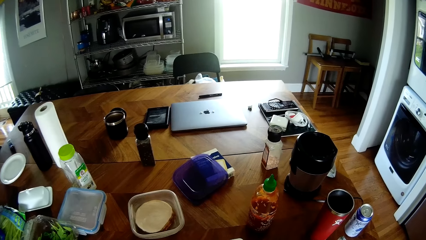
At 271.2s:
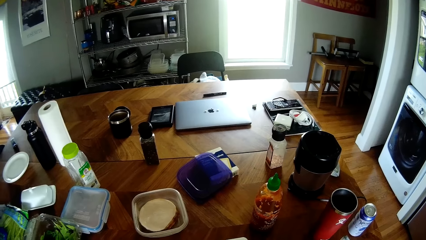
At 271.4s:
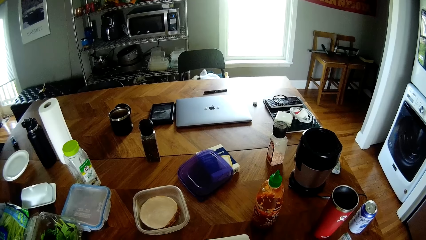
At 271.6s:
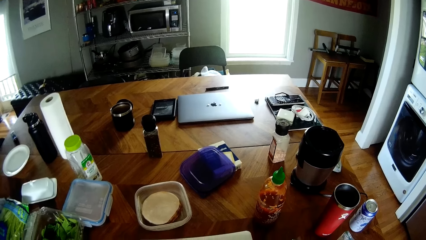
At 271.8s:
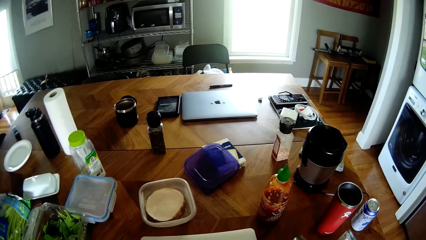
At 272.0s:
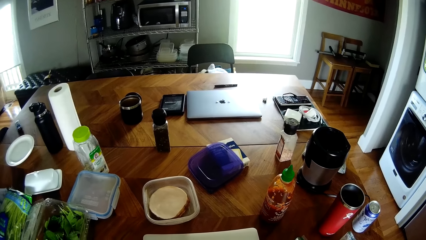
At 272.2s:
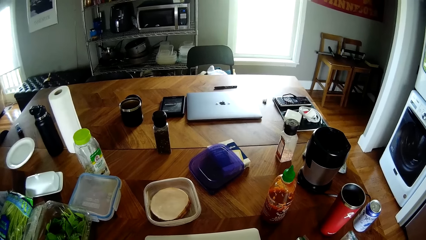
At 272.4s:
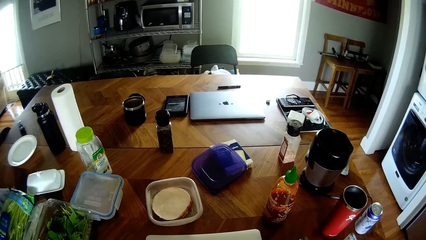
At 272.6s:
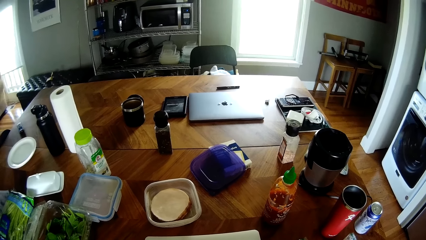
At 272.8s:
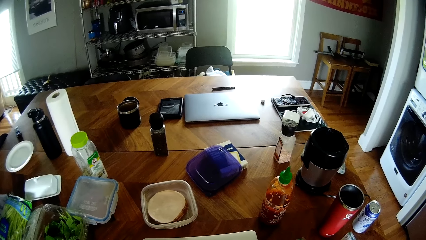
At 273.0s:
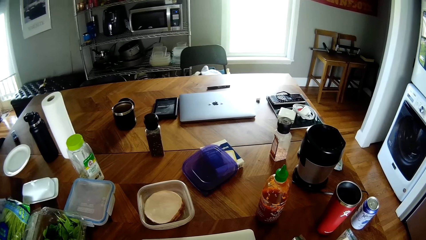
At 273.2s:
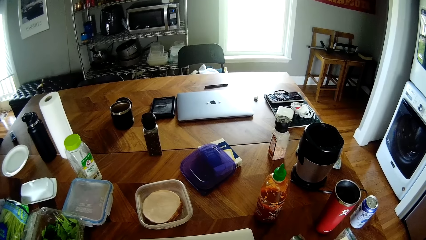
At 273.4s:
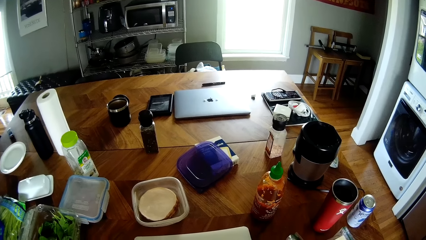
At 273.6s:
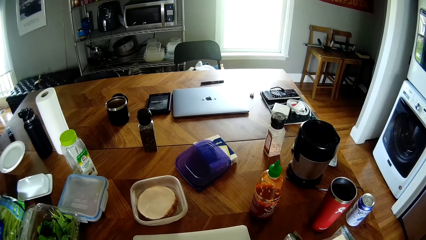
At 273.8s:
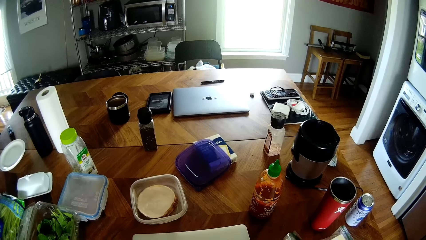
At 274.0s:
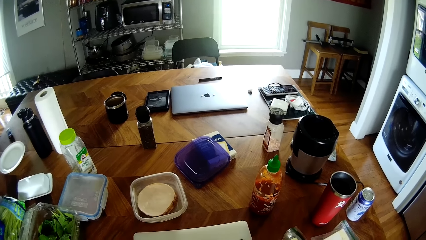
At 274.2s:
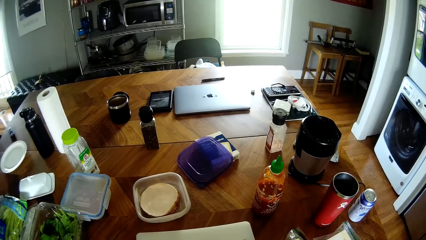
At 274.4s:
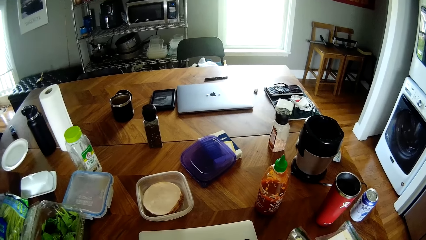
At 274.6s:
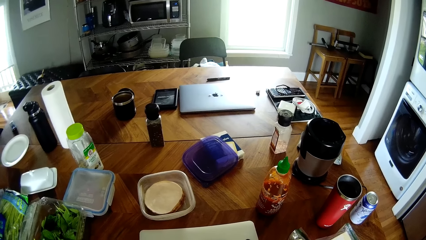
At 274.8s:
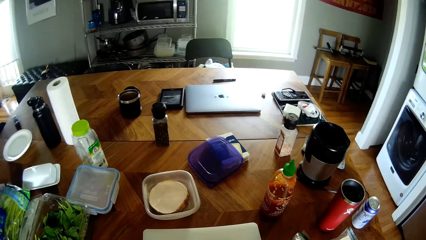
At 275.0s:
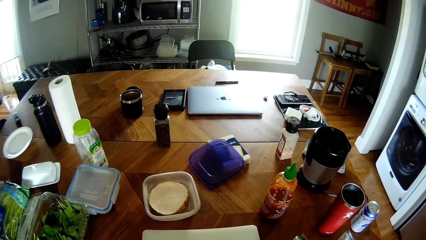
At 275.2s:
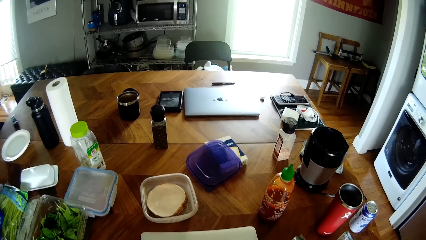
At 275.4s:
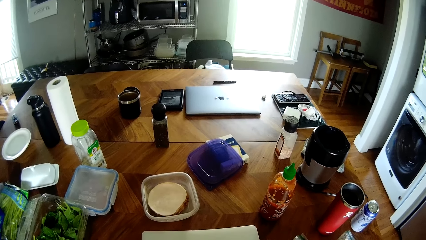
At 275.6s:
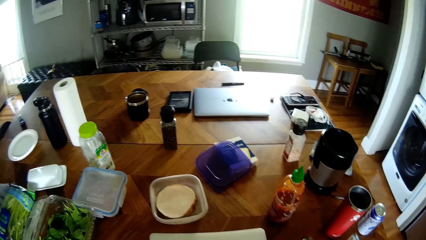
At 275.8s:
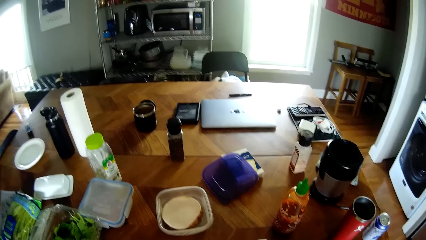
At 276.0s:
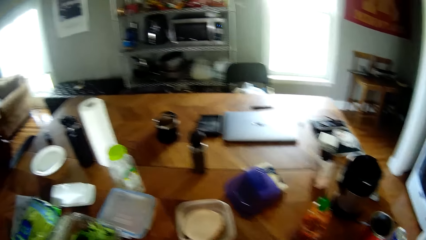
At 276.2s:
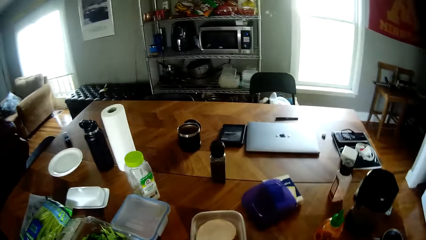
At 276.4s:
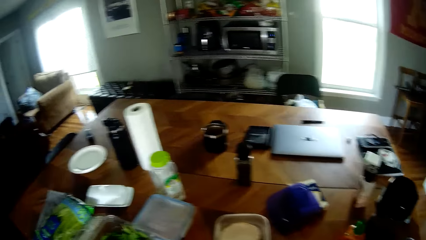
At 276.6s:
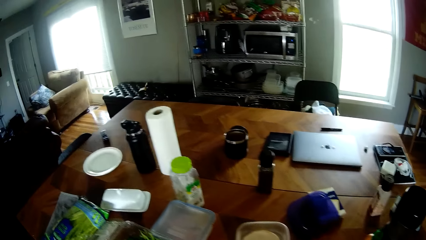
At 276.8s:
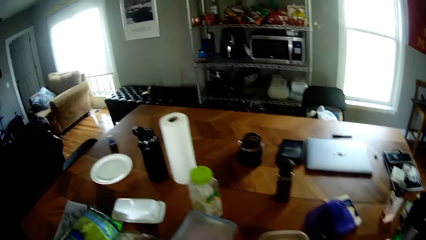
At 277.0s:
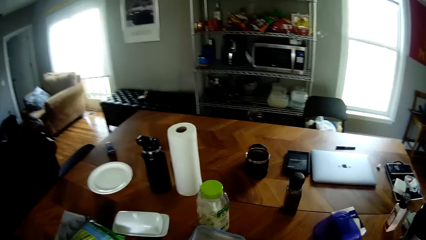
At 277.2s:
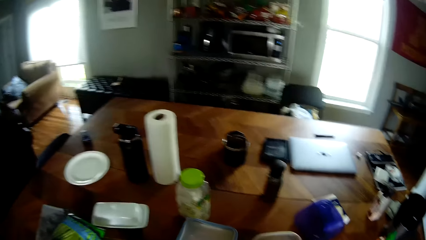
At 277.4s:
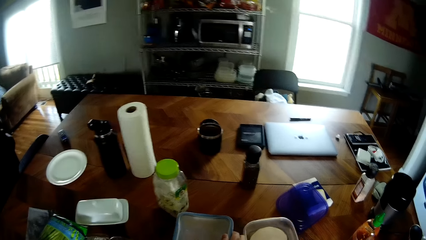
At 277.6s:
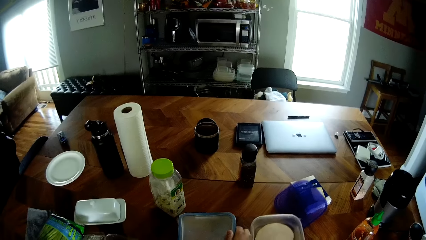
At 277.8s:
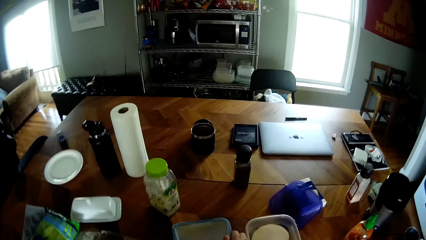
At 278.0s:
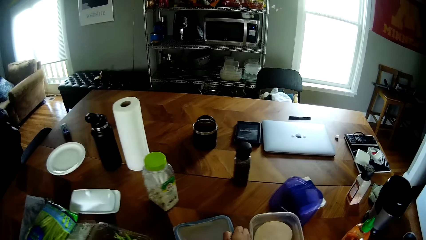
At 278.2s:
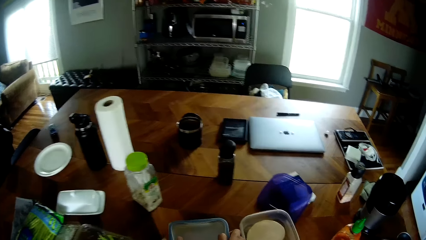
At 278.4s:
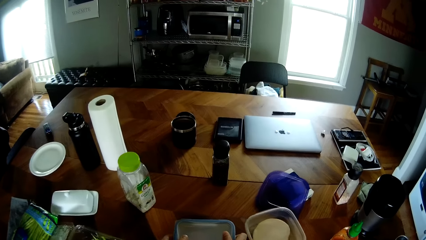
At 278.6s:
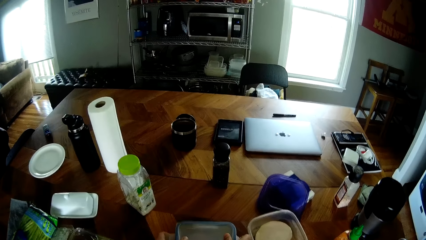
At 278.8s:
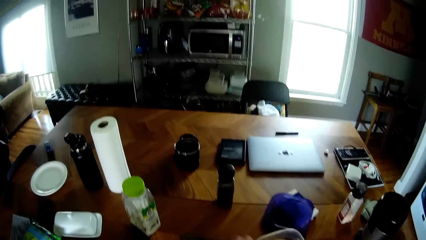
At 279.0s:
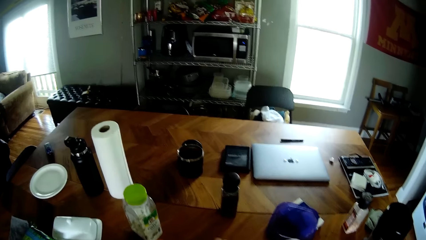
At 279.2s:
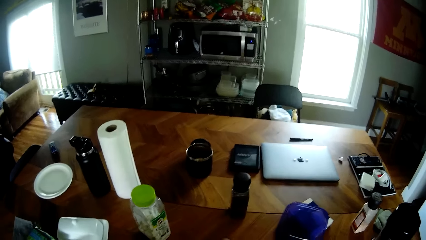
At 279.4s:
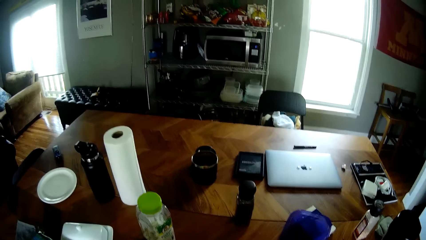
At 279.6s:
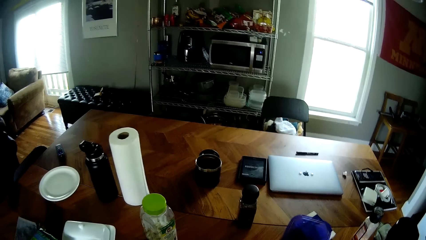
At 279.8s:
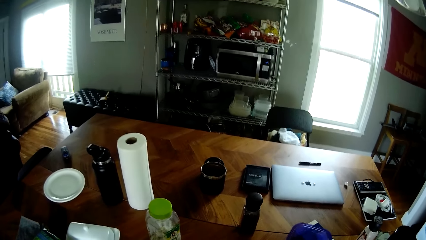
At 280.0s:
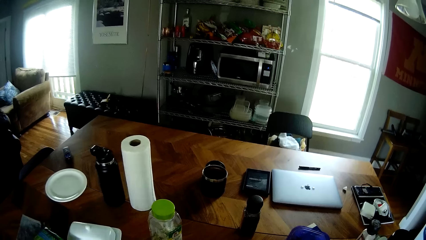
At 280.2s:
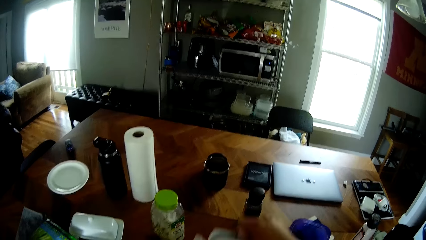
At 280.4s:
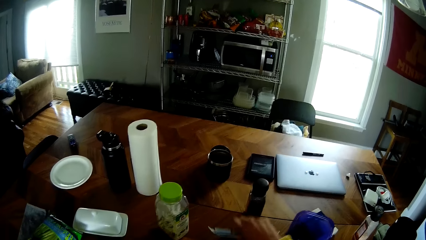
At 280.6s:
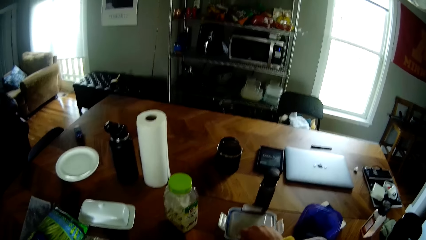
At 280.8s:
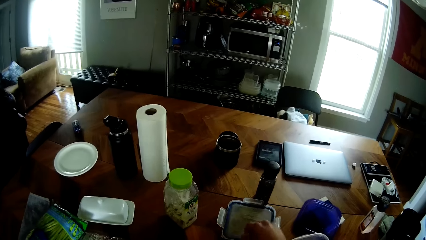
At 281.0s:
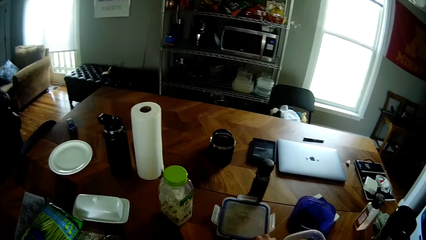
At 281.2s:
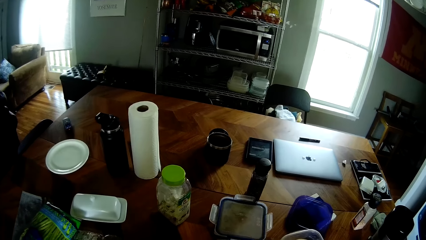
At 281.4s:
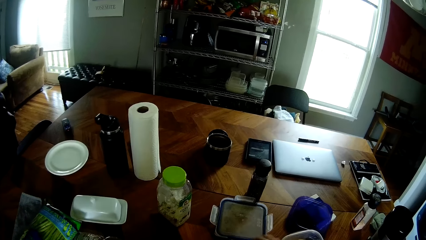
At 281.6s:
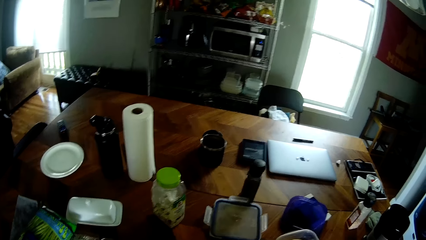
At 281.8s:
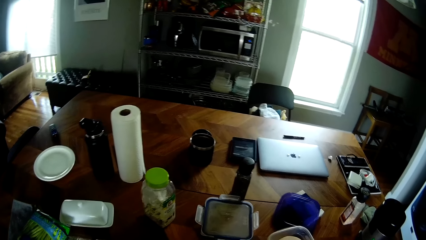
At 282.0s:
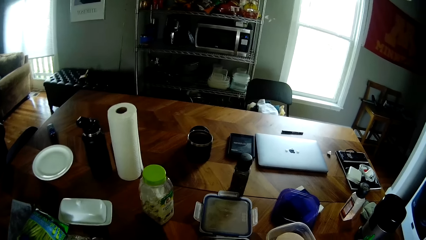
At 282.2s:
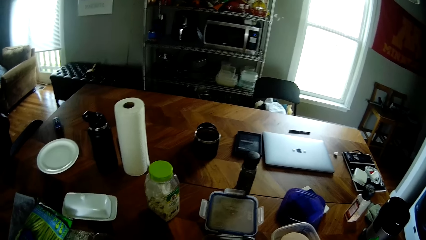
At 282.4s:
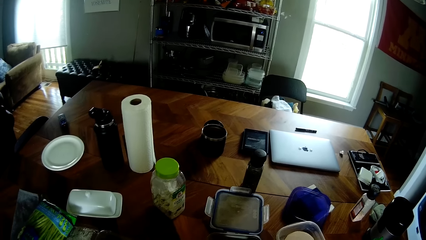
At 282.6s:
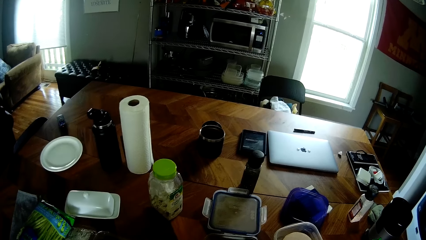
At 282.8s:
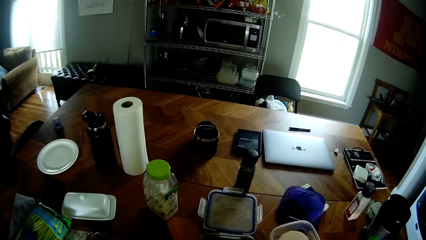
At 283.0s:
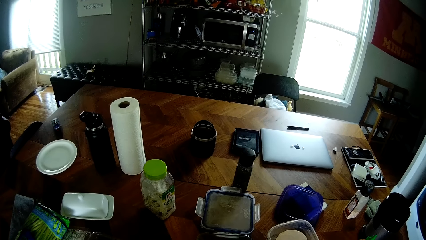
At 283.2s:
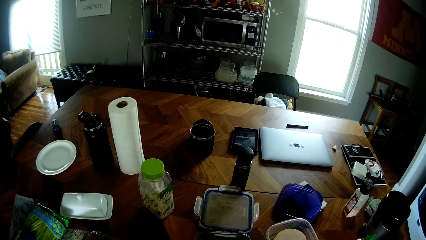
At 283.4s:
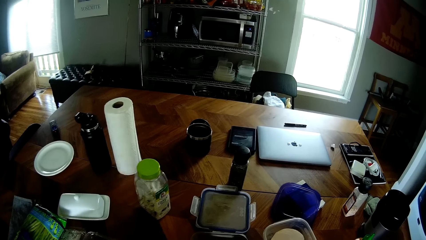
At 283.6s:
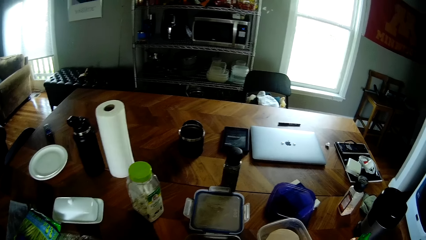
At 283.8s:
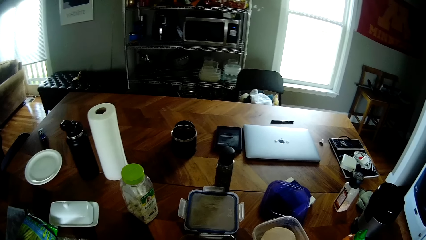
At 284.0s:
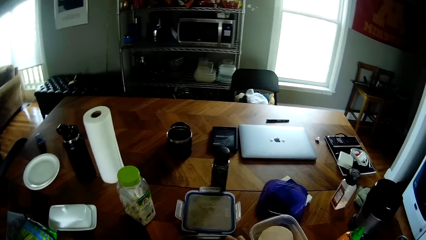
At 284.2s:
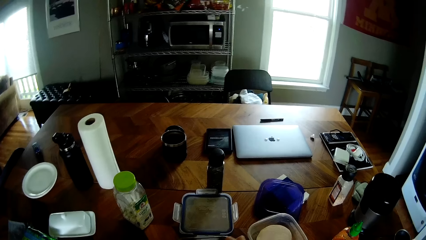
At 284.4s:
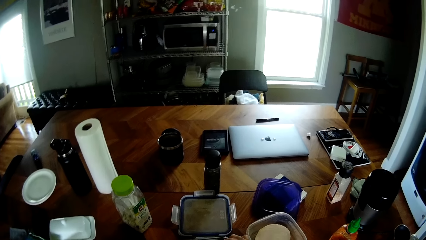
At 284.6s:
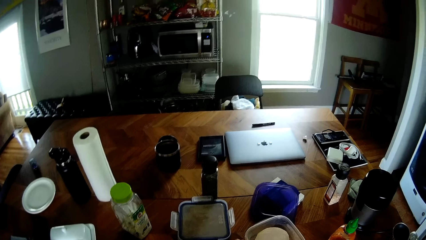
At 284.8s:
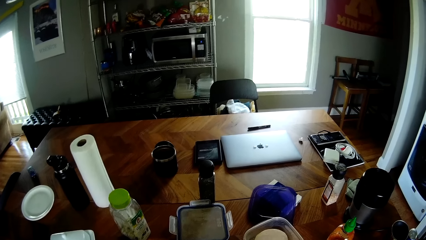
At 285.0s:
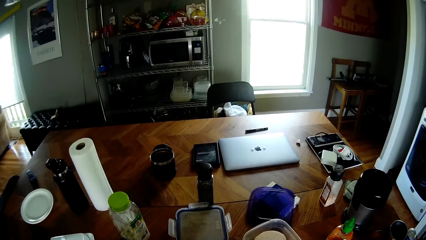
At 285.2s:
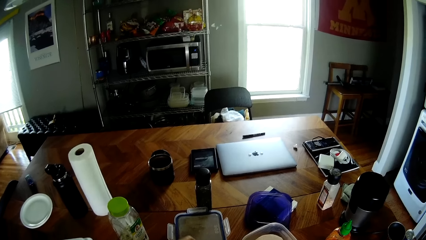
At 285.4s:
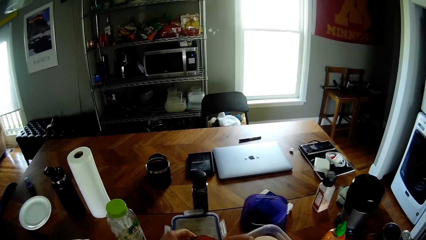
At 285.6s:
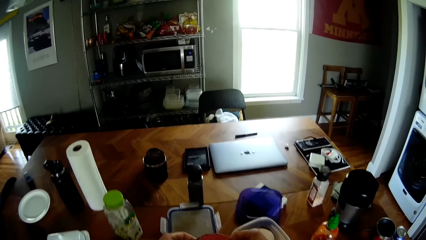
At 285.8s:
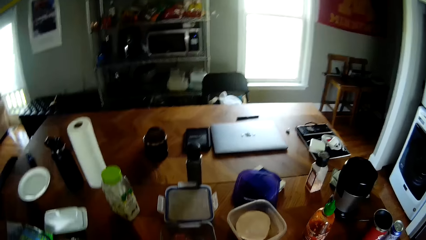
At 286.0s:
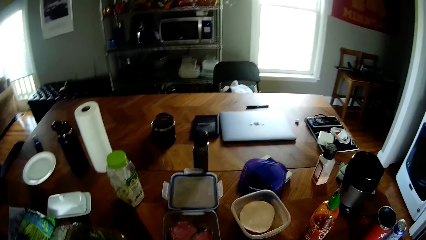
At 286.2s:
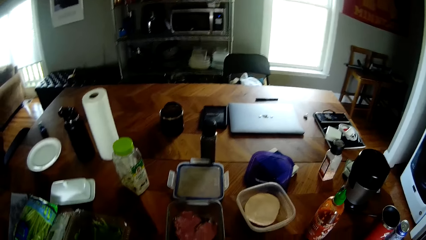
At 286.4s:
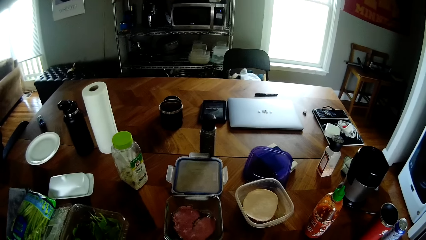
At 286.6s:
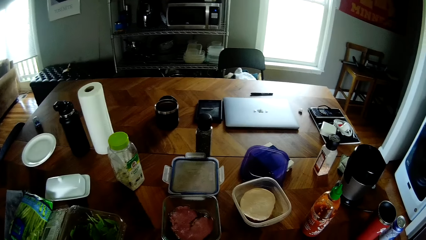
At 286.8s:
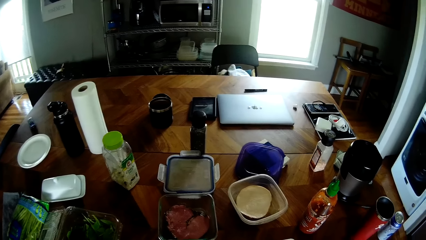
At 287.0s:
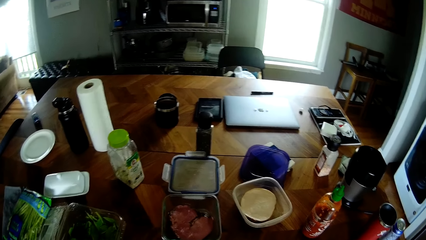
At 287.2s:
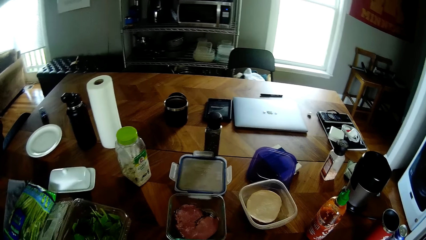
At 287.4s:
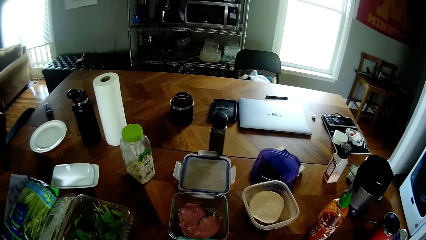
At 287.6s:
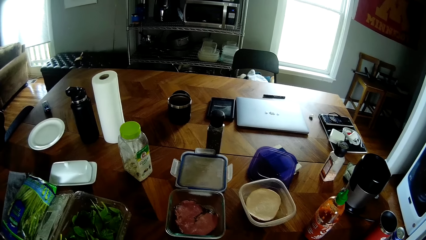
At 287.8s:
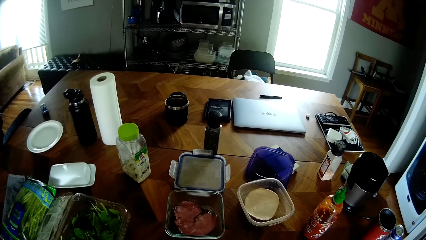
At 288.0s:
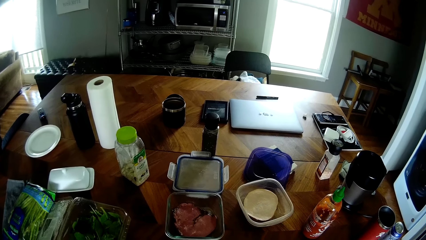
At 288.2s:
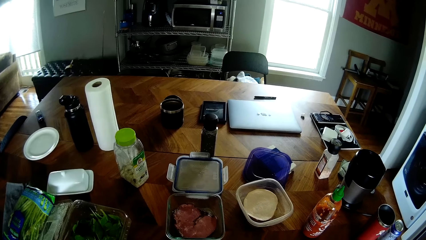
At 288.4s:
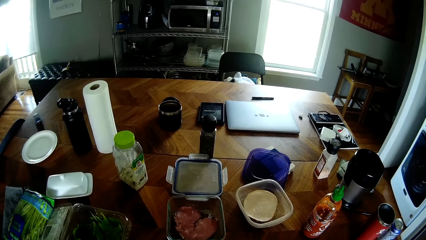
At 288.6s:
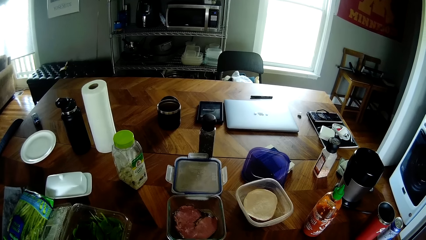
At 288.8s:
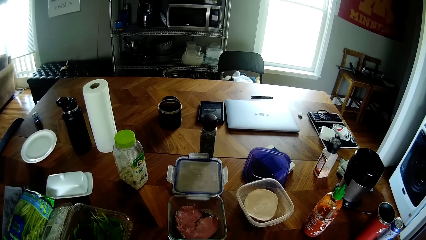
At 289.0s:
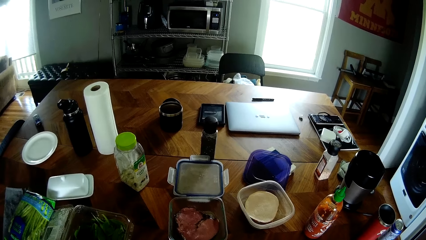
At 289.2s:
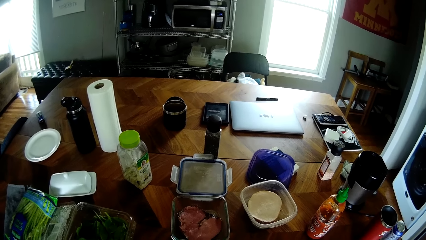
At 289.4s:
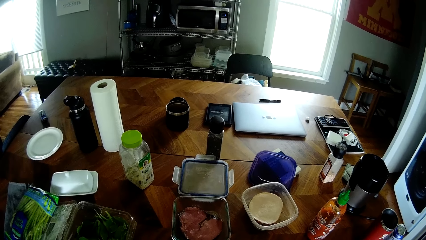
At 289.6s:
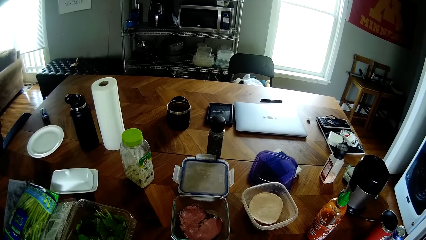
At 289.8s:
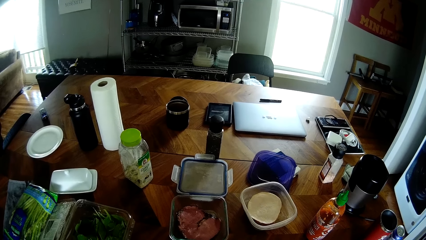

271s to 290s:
The camera wearer drops the piece of lettuce on the chopping board with her left hand. She chops the vegetable on the chopping board. She picks the vegetable. She adjusts a container or tin of meat on the table with both hands. She pushes the tin on the table. She opens the container of meat on the table with both hands. She drops the cover of the container on the table with her right hand. She picks pieces of meat from the tin. She puts the meat in a plate.
